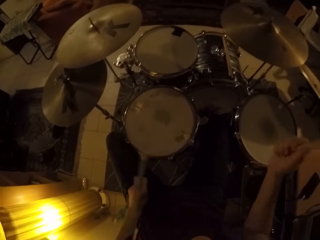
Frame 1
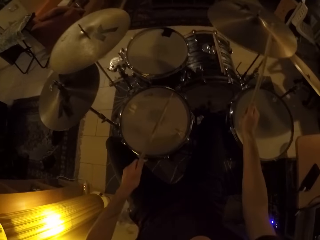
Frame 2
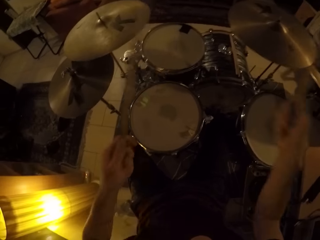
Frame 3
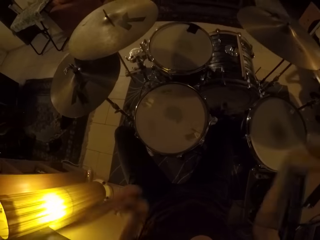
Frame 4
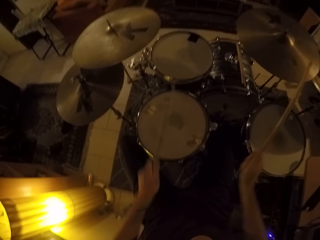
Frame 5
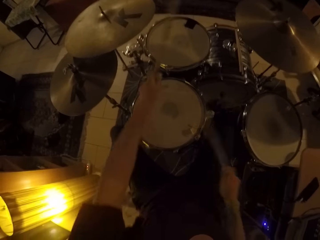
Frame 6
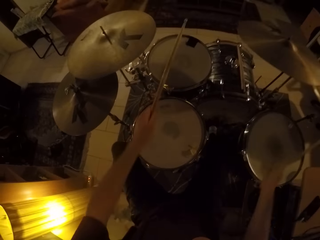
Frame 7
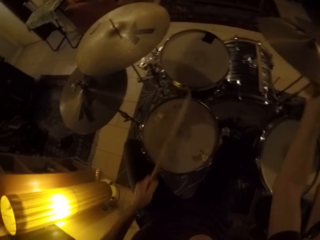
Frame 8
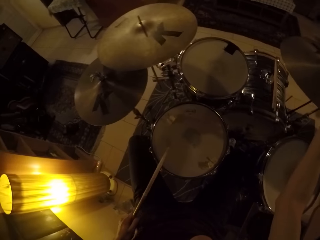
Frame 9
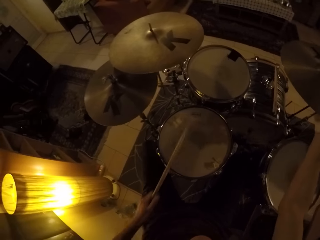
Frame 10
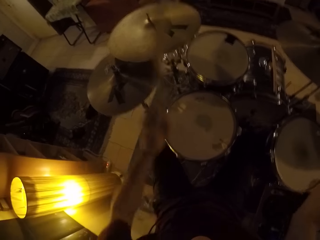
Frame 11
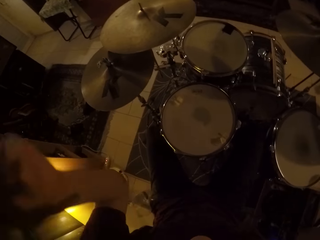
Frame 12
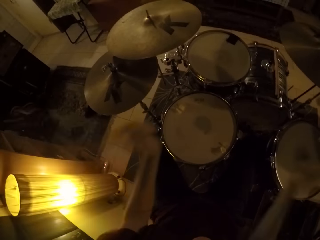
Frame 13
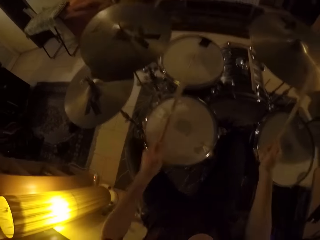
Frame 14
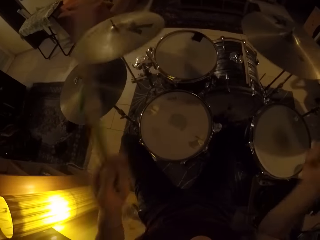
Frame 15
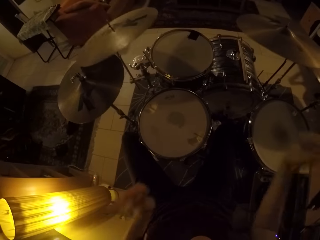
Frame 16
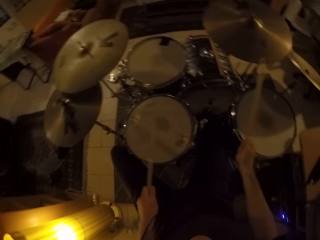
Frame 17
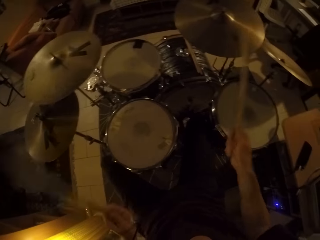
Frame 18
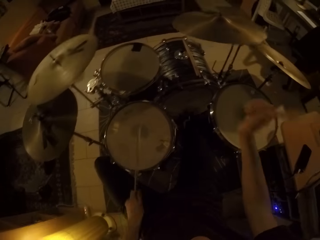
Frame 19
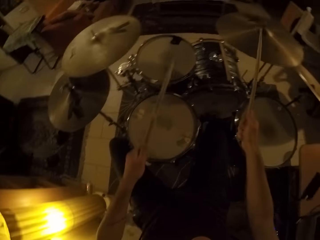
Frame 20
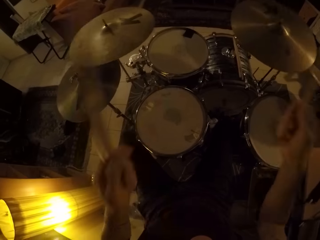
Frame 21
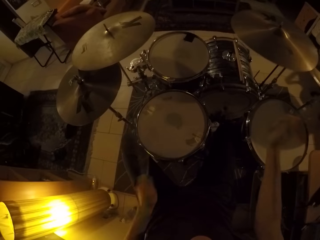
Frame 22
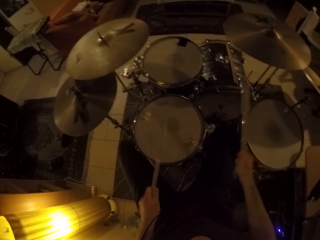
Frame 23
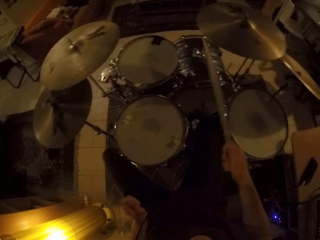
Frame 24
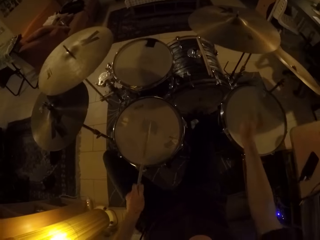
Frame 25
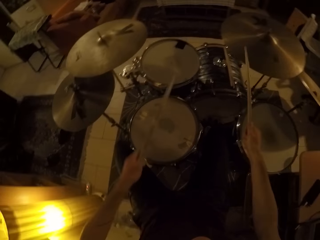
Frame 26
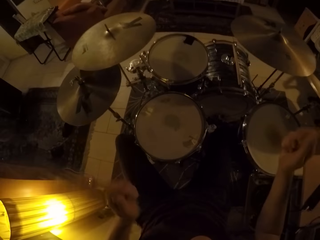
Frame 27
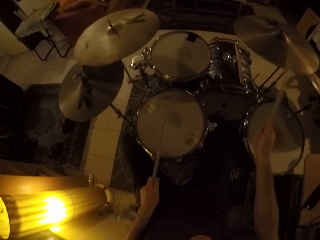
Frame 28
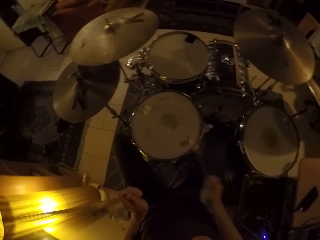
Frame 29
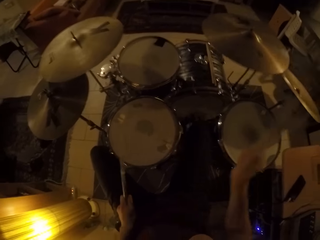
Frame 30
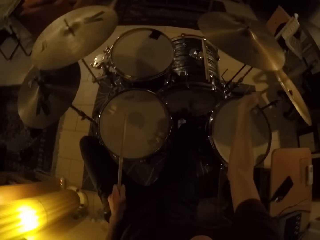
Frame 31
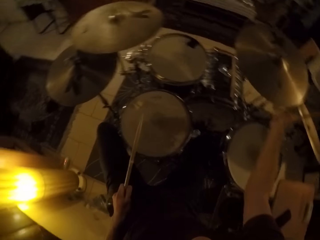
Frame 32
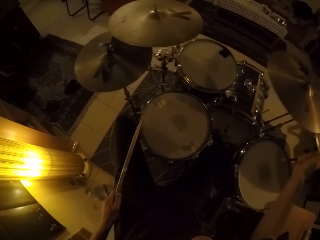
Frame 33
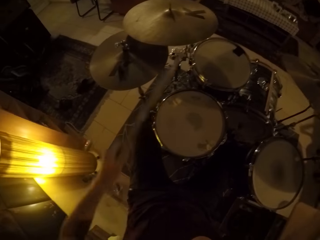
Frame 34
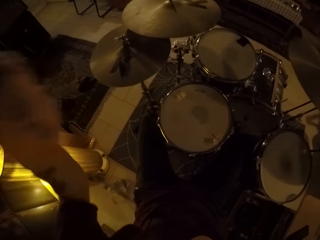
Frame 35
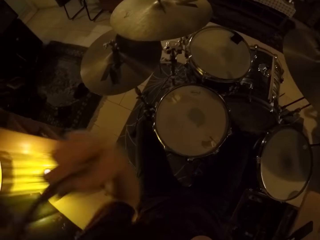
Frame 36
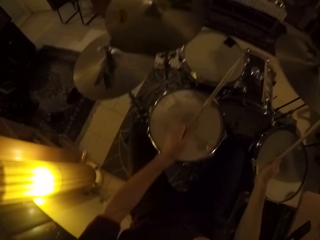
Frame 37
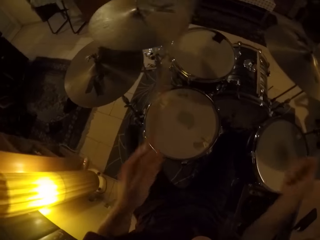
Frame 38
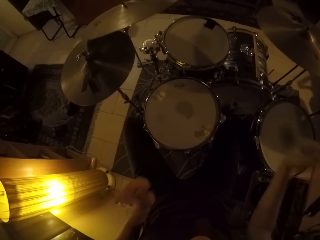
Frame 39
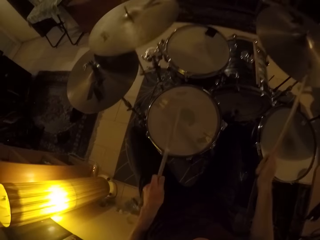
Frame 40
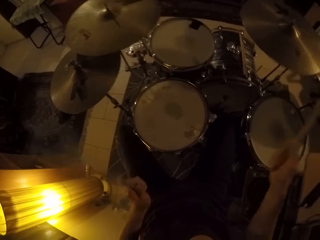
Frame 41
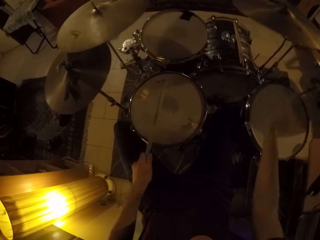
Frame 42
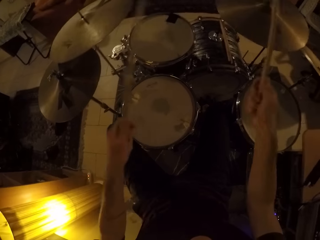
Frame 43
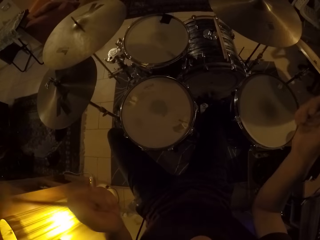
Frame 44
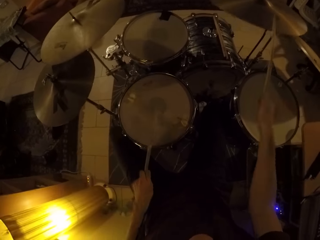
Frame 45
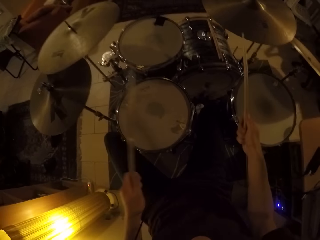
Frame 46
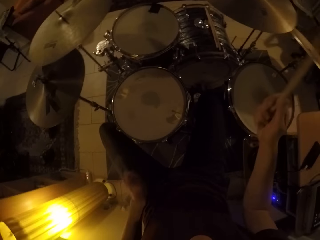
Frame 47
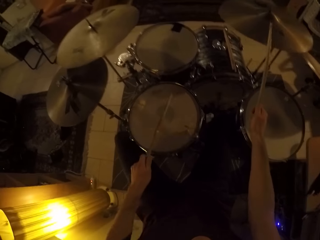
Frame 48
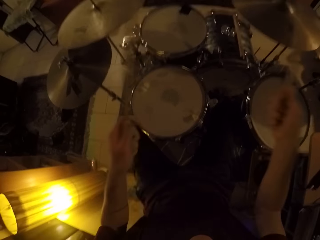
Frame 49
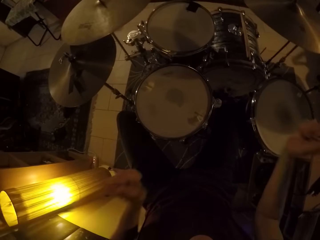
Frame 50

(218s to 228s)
The camera wearer touches the ride cymbal with the right hand. They play the drums.

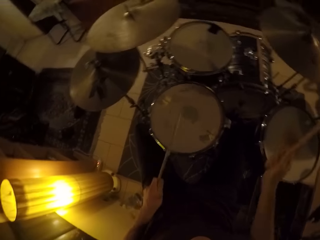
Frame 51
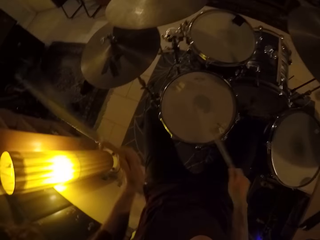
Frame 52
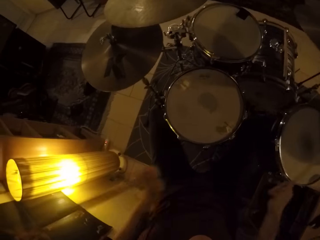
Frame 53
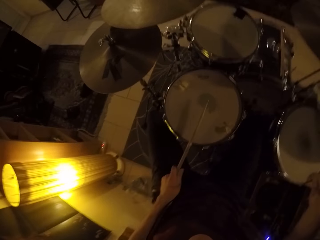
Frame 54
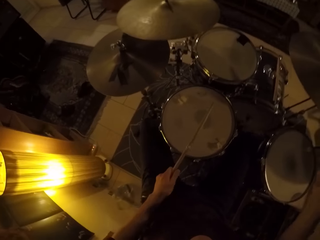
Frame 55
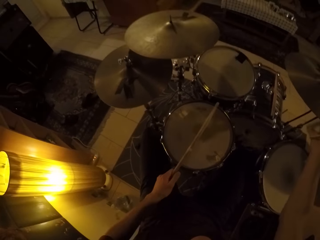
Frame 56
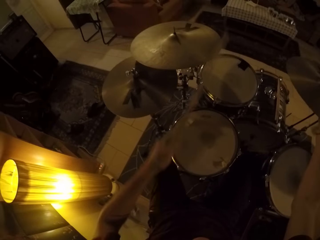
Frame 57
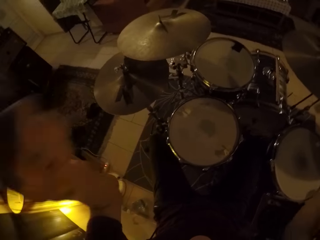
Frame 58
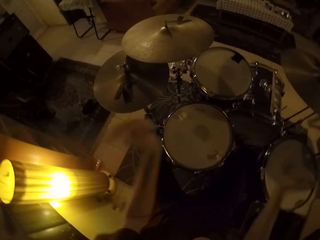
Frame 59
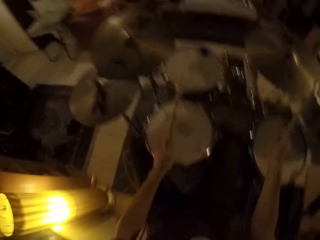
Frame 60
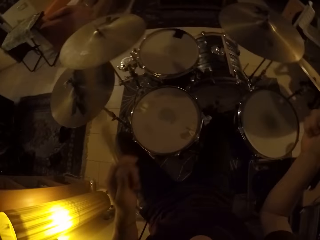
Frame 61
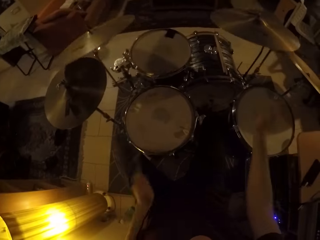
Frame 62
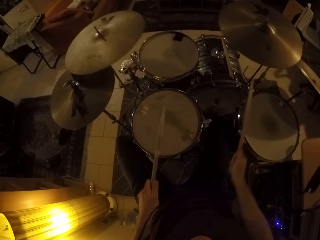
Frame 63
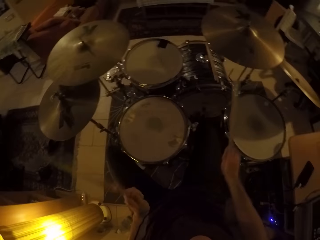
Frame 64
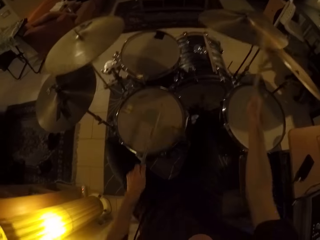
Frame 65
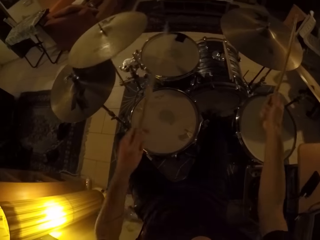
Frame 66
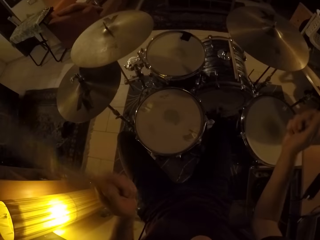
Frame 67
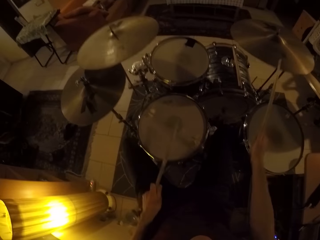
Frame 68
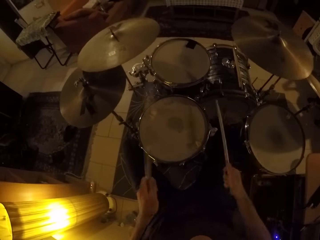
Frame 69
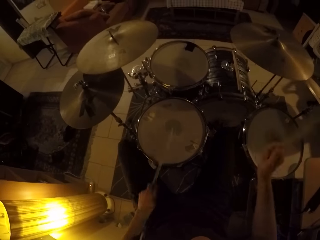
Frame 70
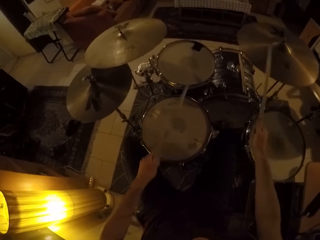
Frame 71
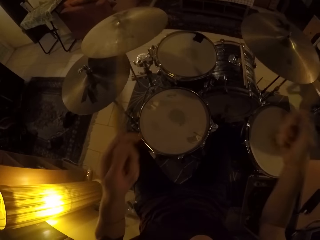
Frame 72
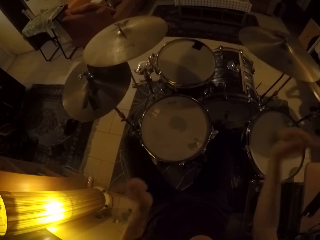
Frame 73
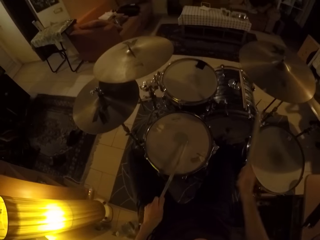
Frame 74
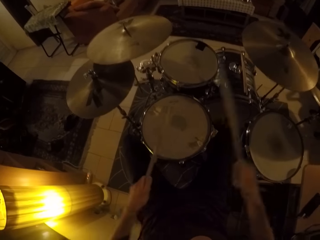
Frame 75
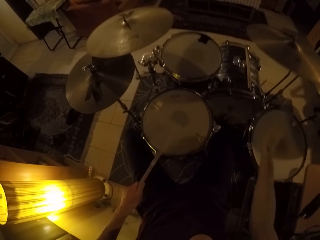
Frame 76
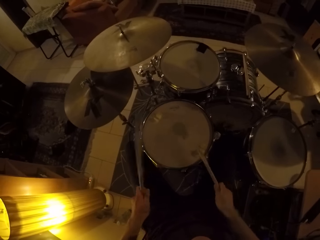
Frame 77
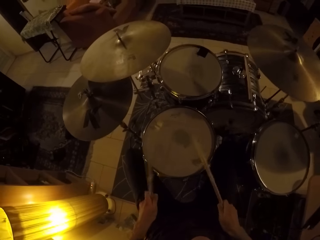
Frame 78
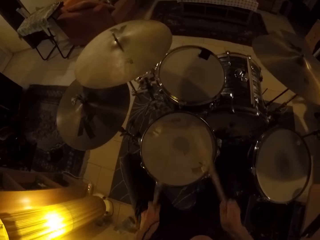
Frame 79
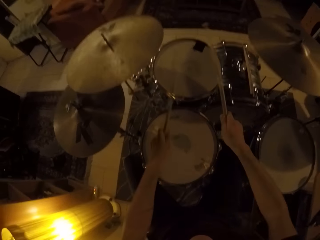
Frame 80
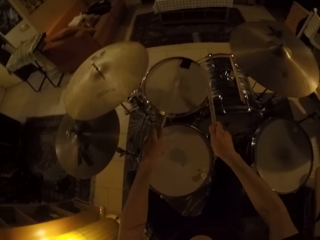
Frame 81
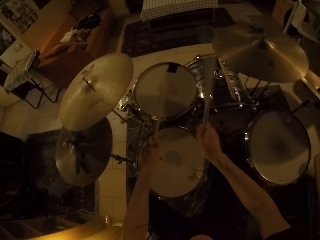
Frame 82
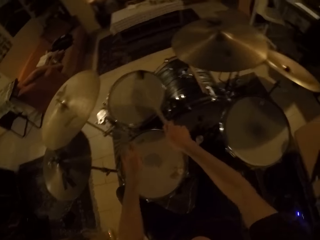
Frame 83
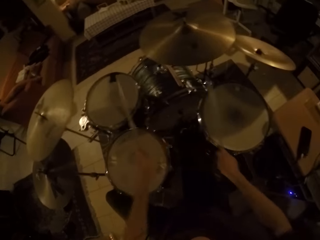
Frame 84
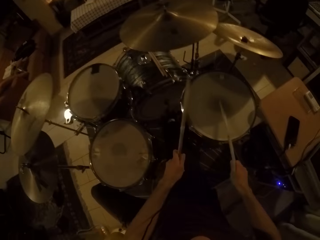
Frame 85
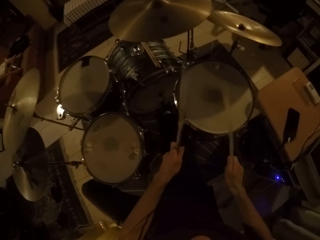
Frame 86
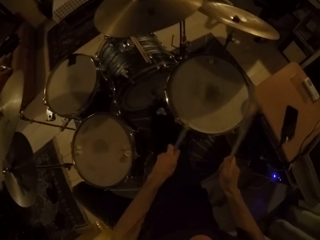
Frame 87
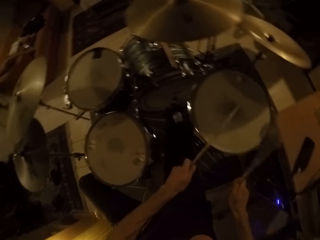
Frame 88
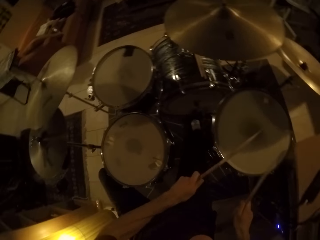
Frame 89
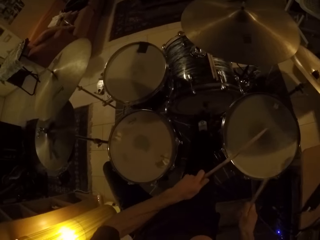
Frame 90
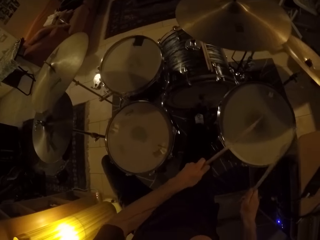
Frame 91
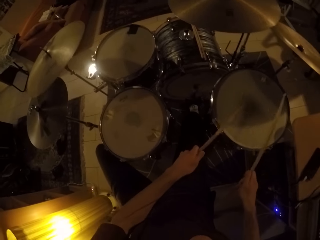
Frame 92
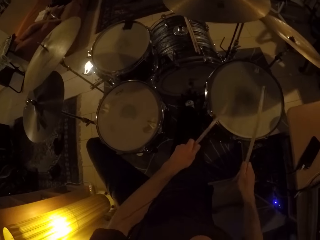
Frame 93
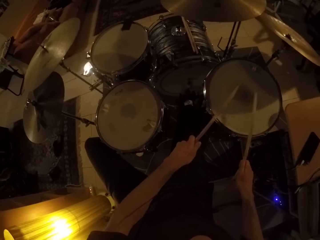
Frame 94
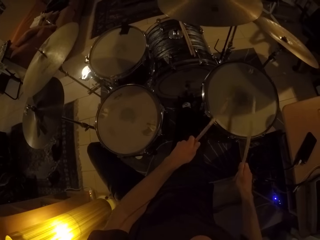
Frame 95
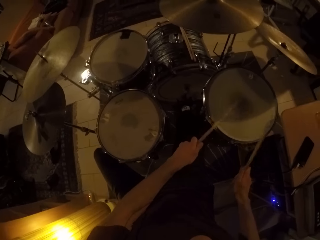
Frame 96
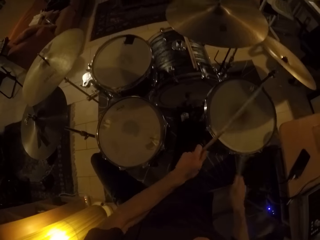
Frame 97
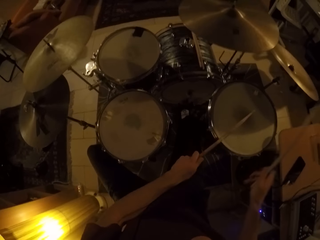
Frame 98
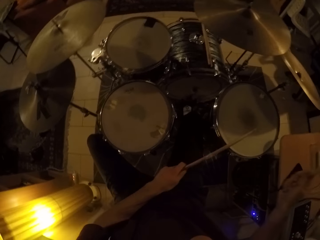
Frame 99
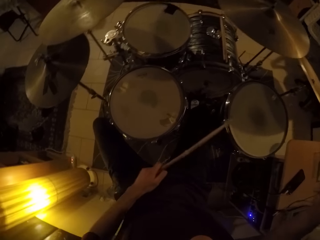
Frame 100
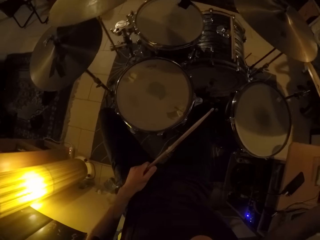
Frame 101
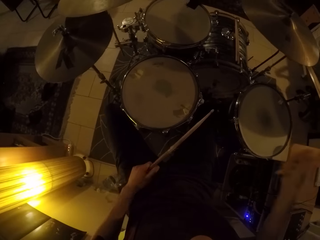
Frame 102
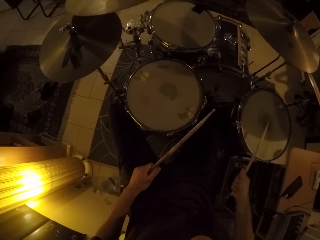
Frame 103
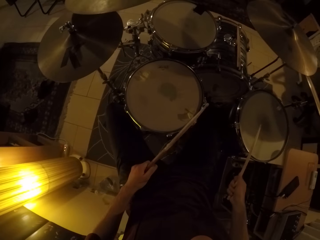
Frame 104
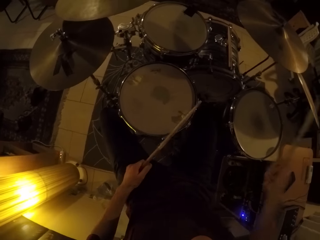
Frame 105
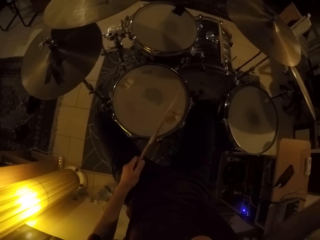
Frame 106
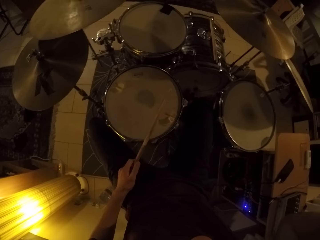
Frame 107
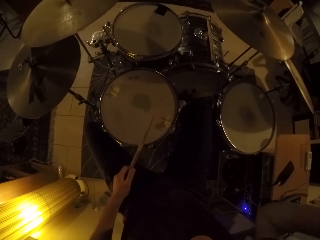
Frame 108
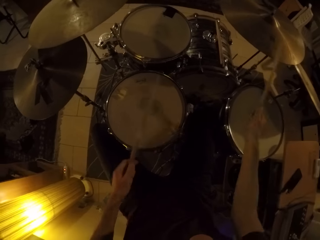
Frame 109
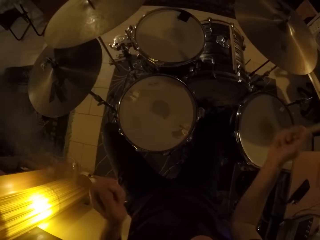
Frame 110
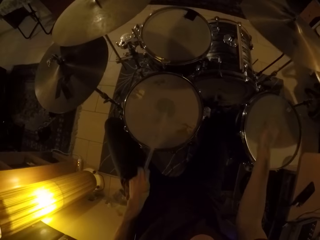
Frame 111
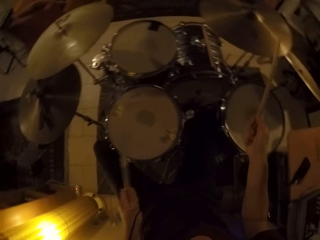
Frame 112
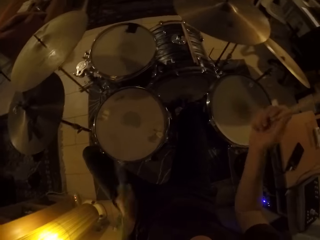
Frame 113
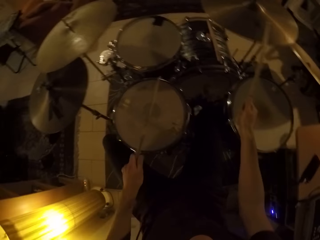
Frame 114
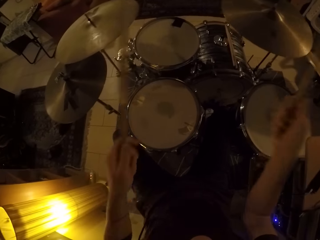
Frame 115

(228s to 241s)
The camera wearer touches the ride cymbal with the right hand. They play the drums.
